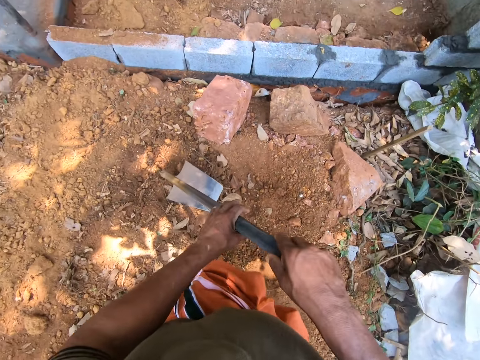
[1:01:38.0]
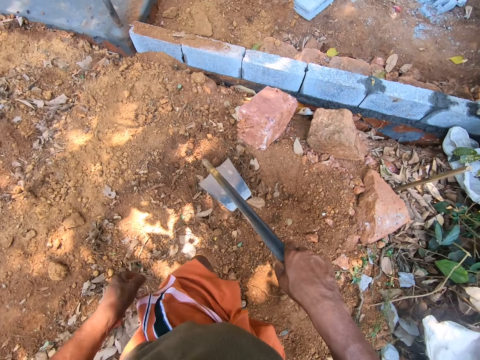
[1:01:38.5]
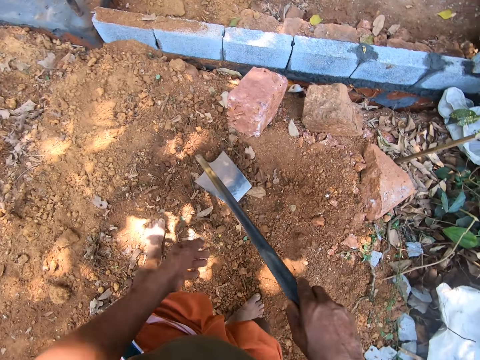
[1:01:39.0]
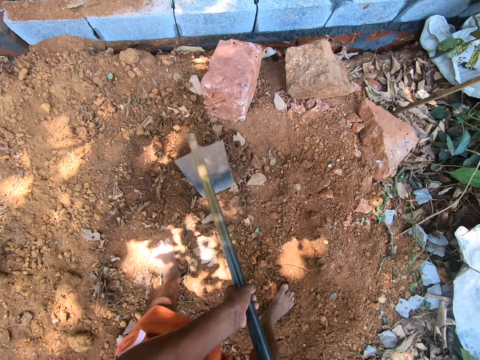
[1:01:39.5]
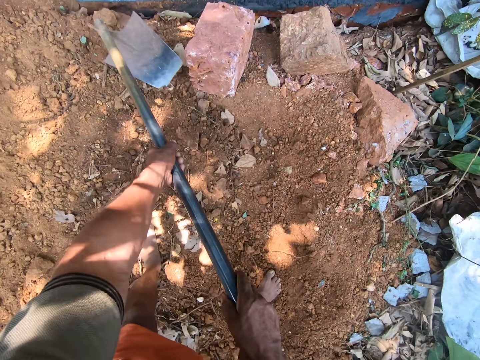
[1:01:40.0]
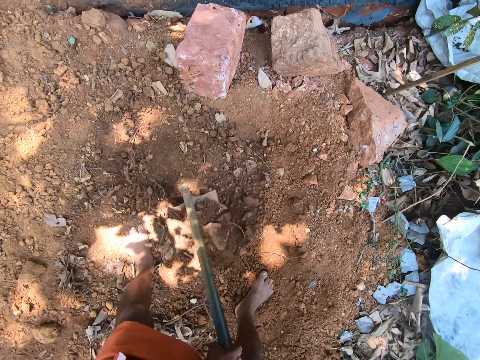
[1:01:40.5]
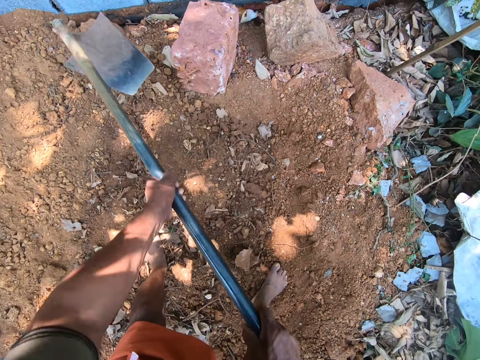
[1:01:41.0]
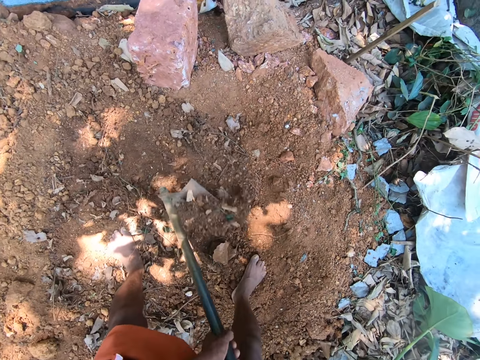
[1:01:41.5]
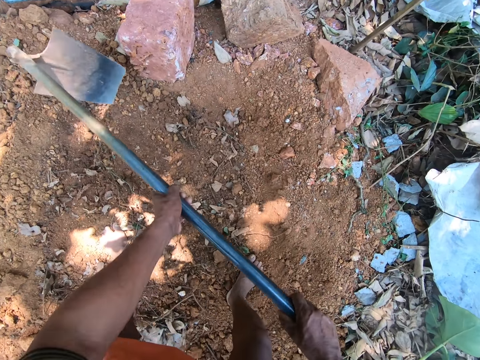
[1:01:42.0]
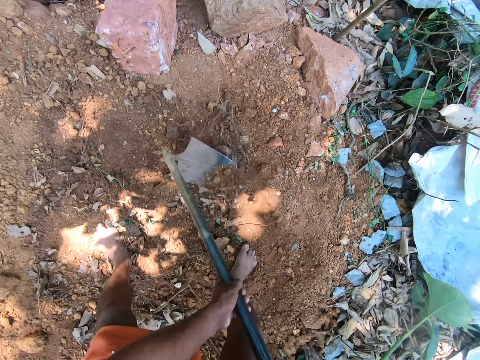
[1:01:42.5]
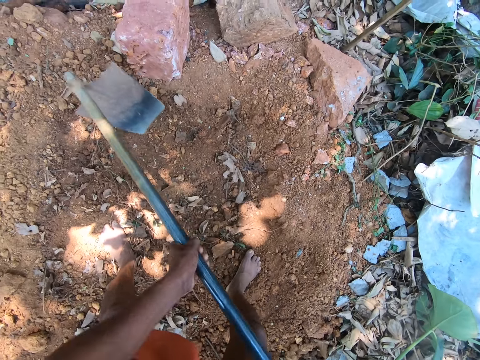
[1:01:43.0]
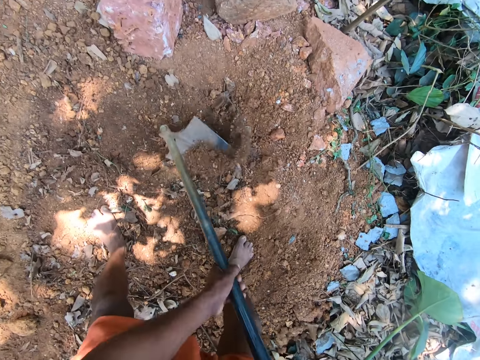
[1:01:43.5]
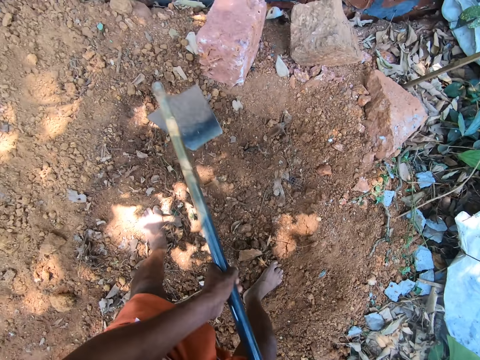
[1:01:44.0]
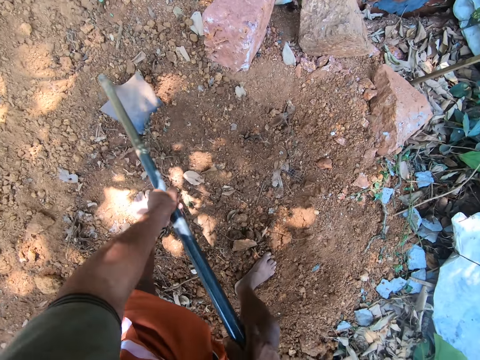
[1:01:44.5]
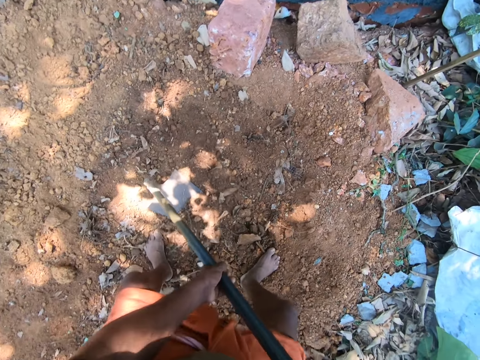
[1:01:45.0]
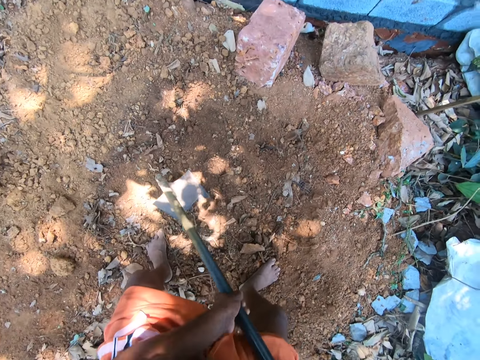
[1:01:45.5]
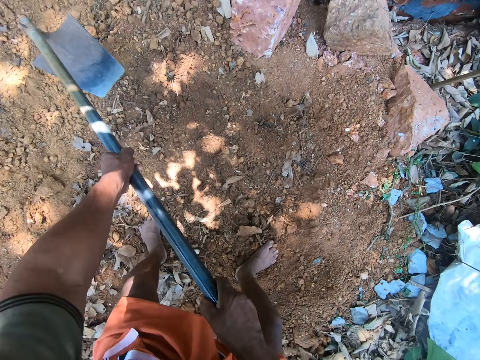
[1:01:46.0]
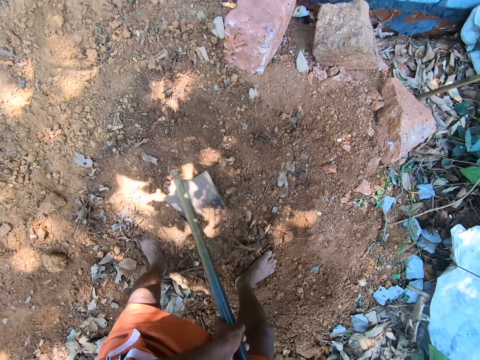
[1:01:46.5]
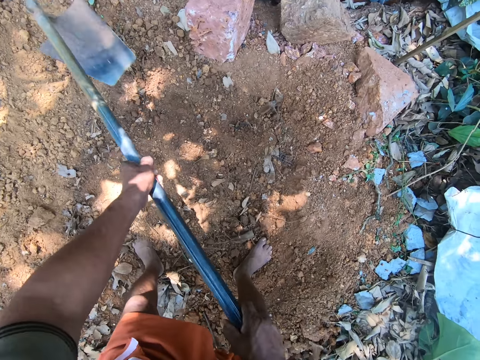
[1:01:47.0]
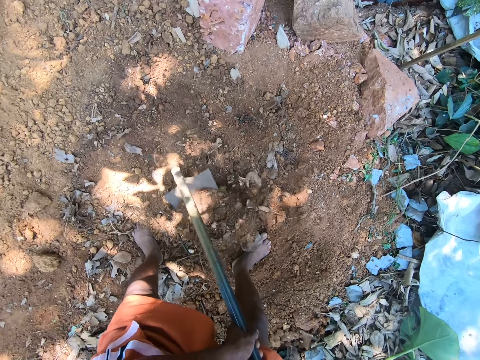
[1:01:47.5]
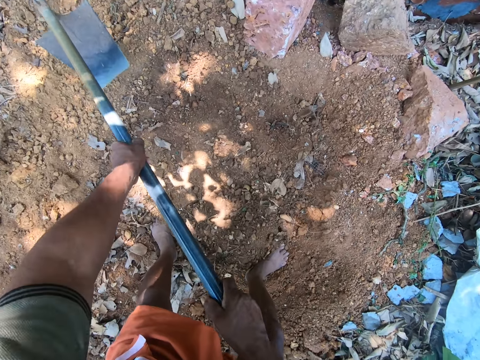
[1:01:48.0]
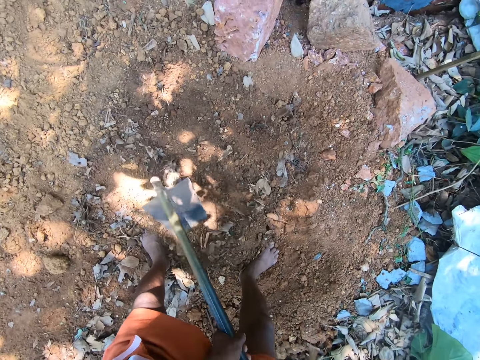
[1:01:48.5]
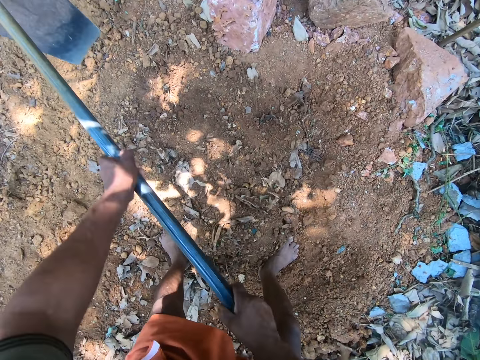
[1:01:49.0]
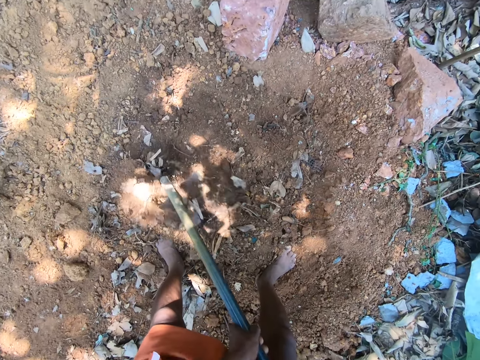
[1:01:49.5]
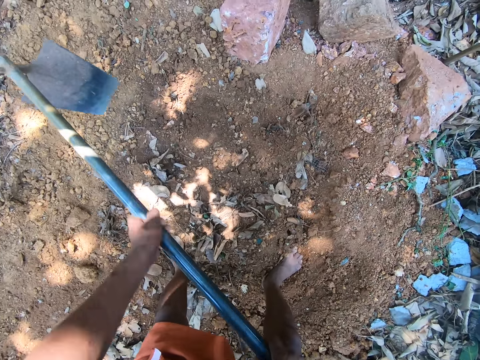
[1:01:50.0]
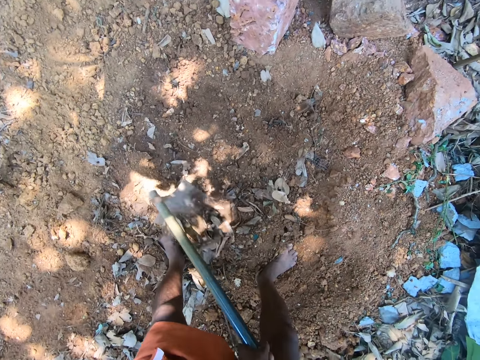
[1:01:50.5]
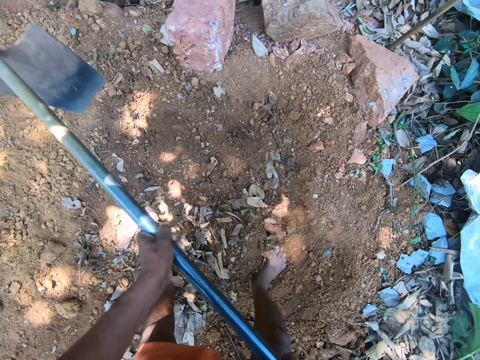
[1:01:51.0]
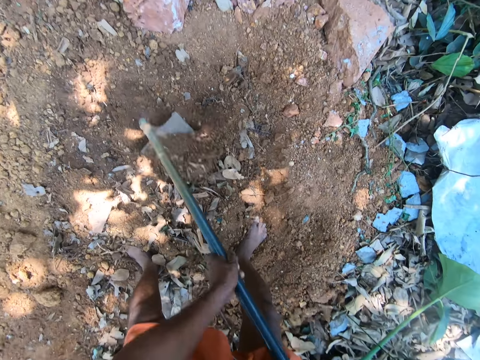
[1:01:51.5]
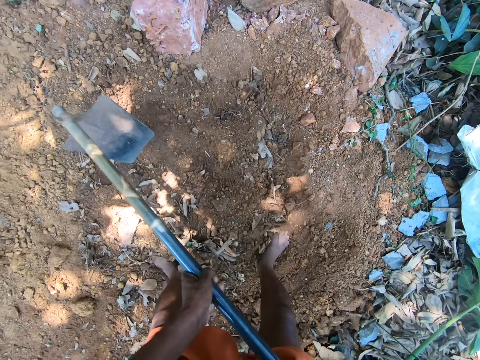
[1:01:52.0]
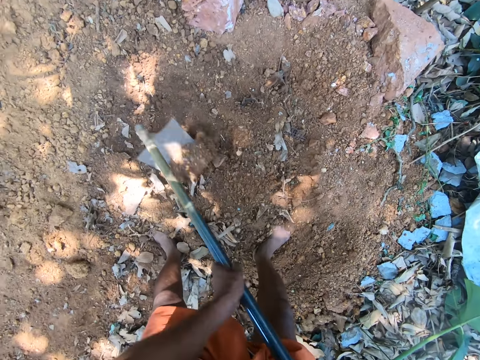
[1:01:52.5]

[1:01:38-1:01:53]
The camera wearer digs the ground with the digging hoe in his hands.

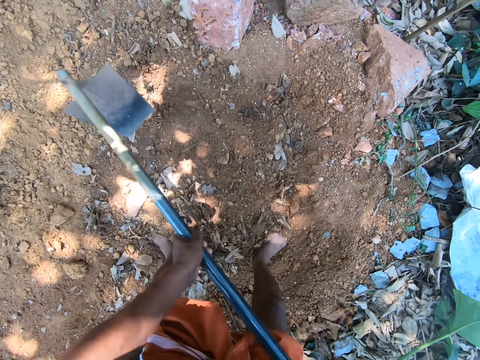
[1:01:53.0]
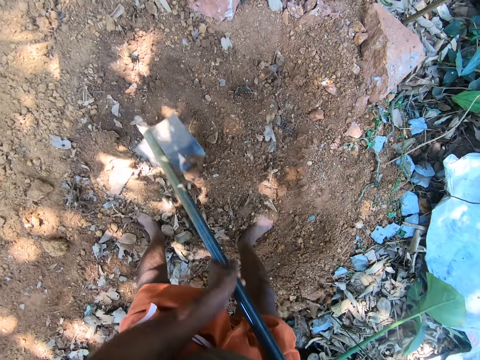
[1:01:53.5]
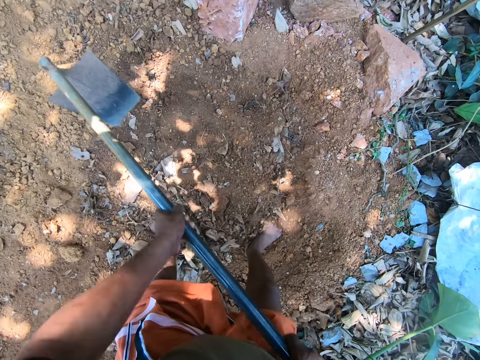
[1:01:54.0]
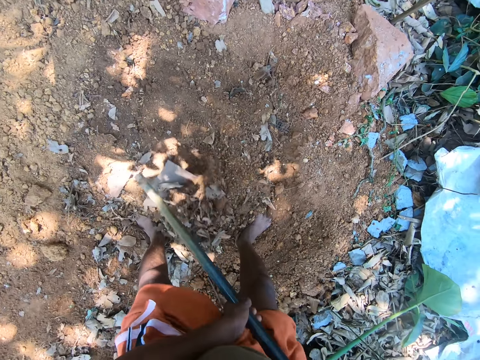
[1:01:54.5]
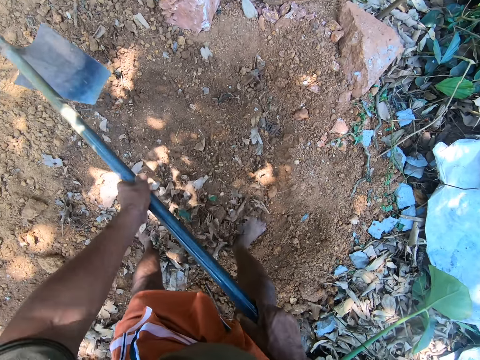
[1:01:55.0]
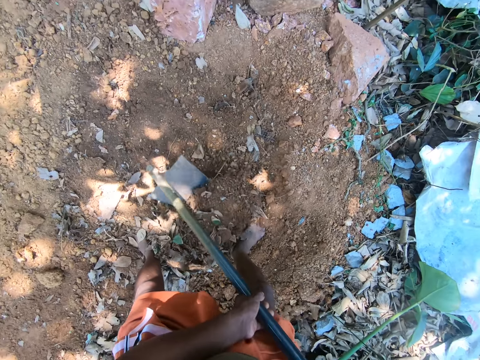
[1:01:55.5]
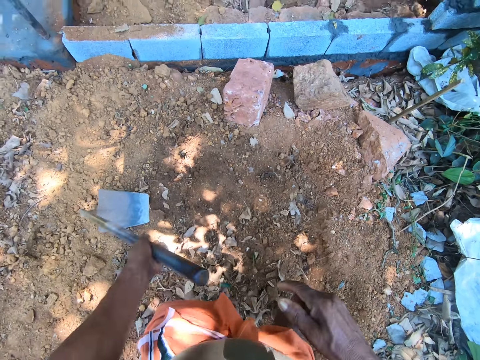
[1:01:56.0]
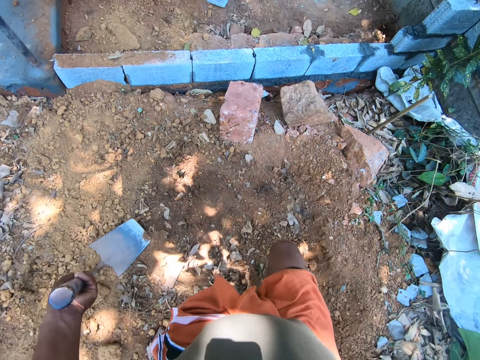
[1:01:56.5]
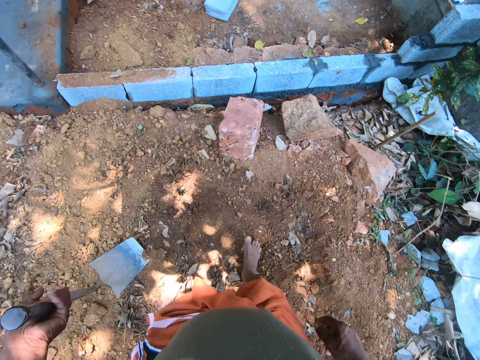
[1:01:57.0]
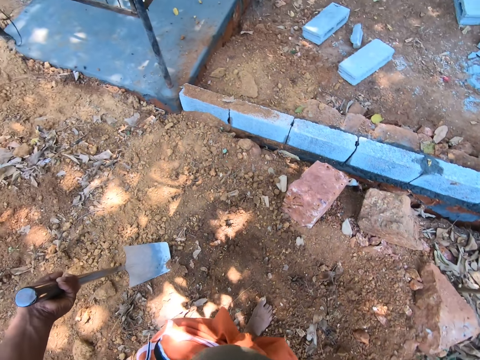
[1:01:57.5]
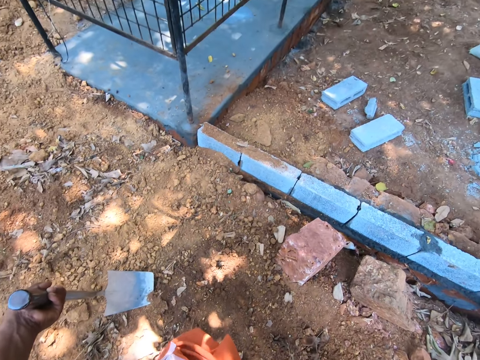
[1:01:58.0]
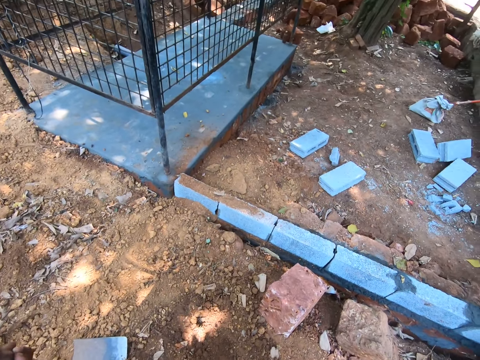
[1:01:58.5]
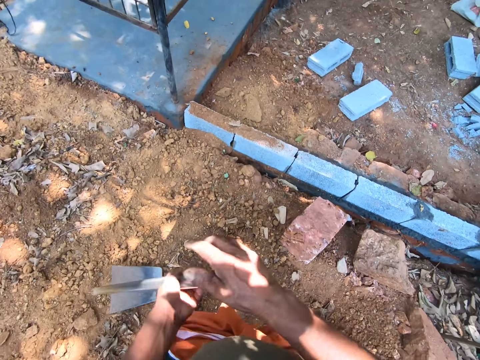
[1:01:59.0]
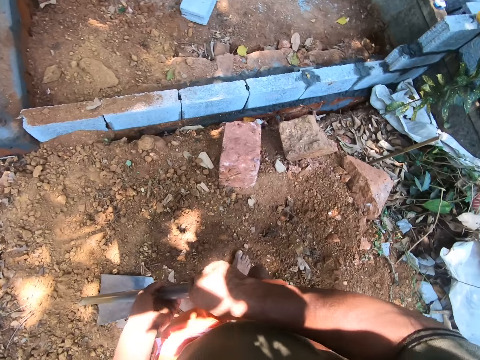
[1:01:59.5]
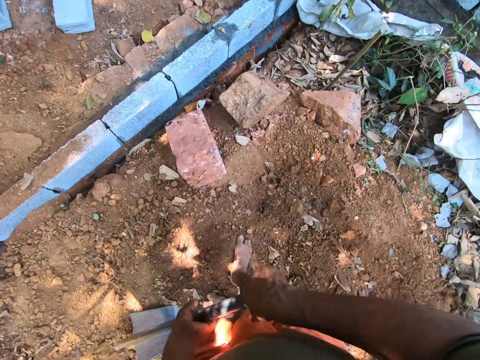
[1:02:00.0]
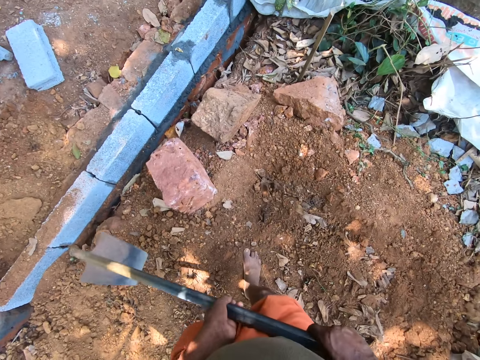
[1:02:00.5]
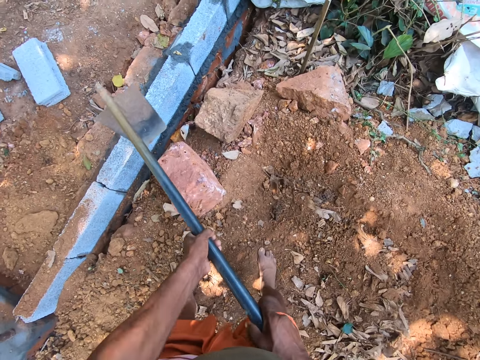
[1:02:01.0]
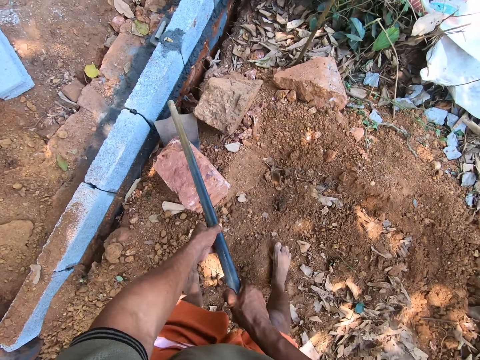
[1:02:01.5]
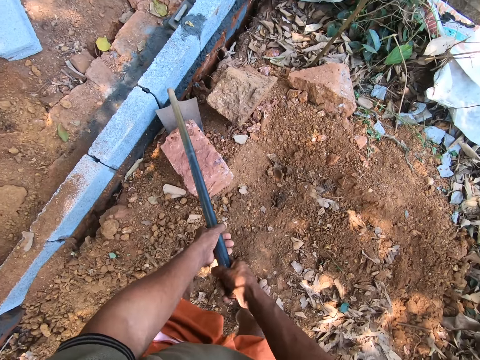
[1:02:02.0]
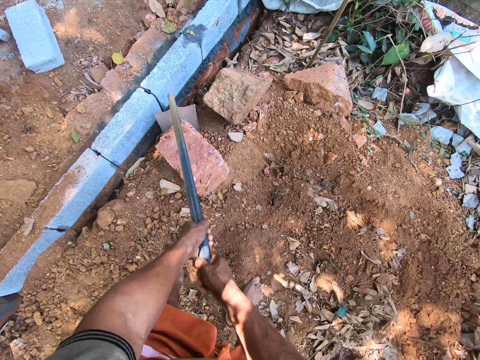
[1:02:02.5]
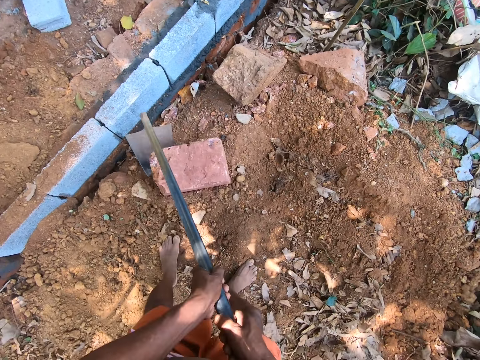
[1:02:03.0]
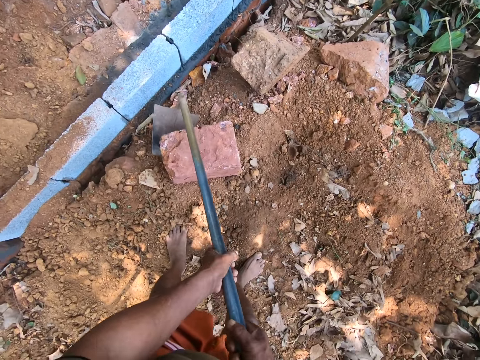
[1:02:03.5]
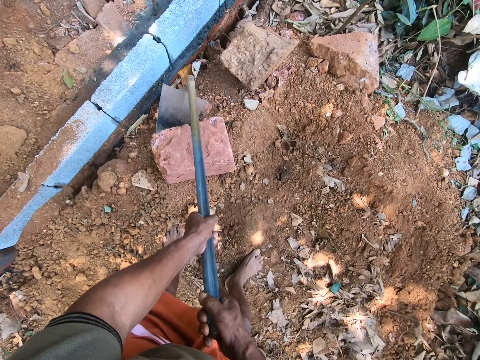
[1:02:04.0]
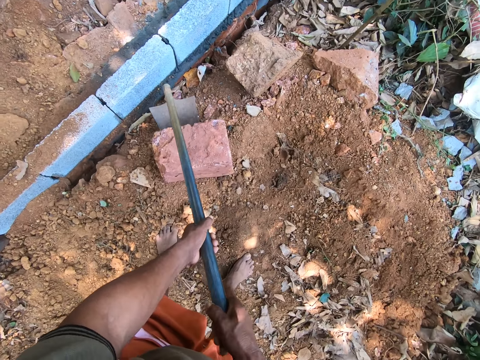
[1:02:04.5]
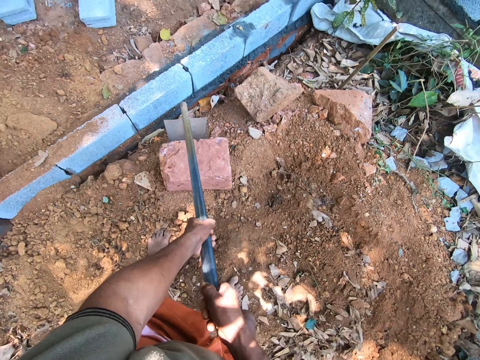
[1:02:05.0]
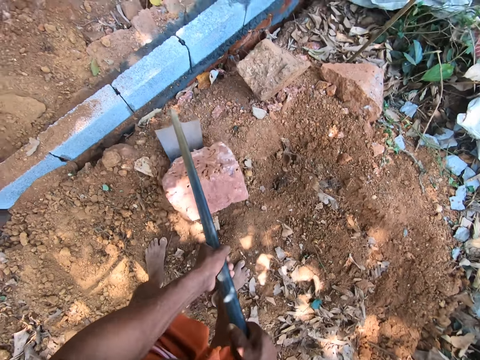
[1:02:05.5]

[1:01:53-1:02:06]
The camera wearer holds the digging hoe in an upright position with his left hand. He looks around the compound. He drags a stone on the ground with the digging hoe in his hands.
